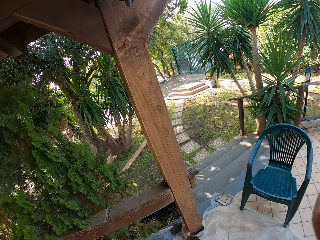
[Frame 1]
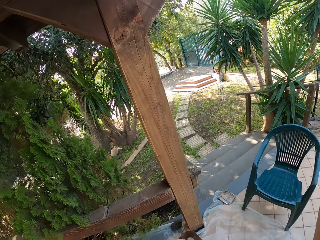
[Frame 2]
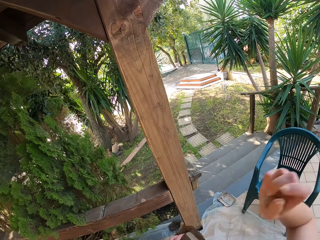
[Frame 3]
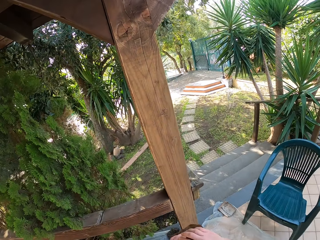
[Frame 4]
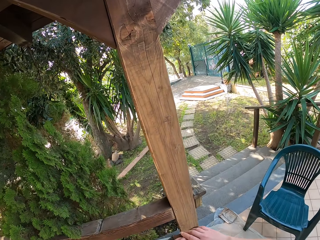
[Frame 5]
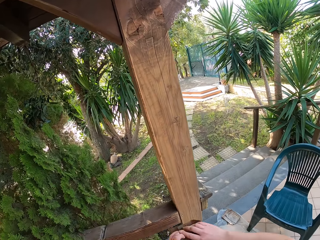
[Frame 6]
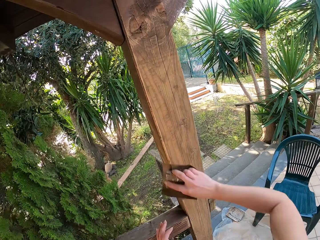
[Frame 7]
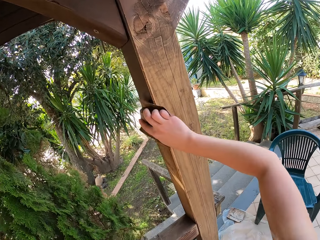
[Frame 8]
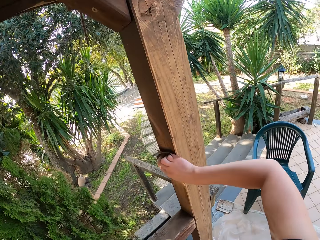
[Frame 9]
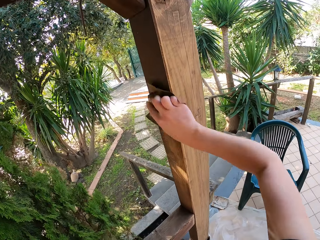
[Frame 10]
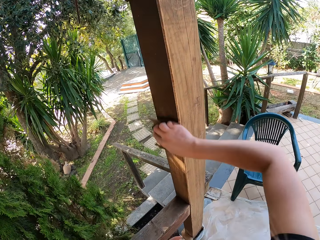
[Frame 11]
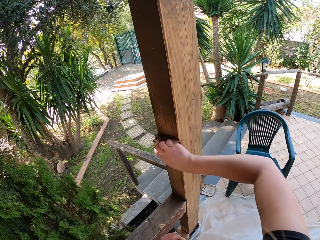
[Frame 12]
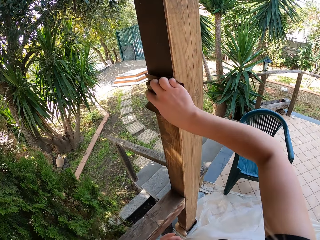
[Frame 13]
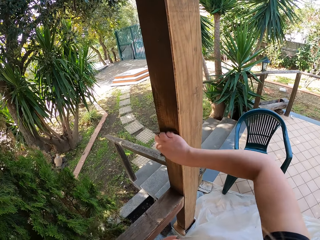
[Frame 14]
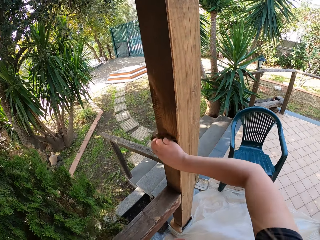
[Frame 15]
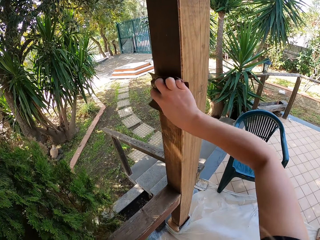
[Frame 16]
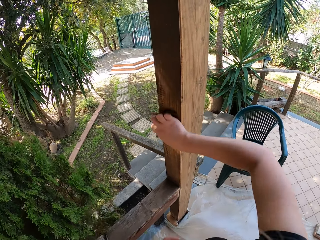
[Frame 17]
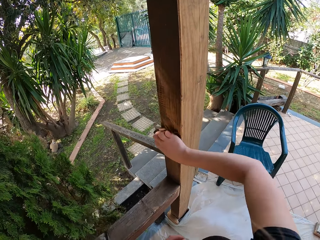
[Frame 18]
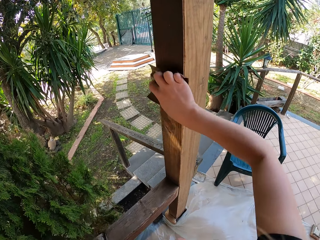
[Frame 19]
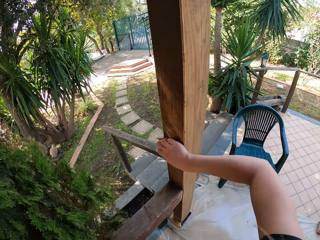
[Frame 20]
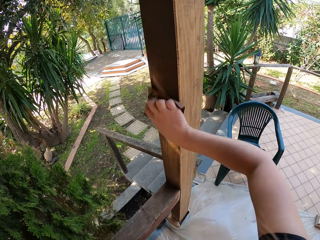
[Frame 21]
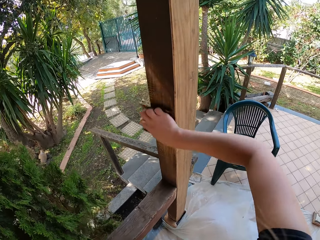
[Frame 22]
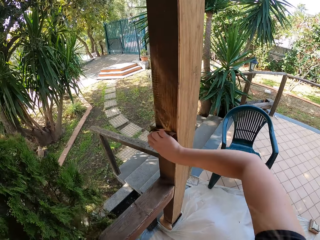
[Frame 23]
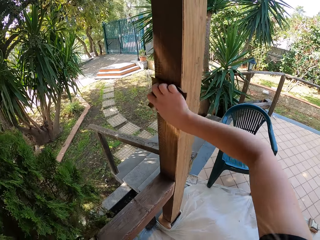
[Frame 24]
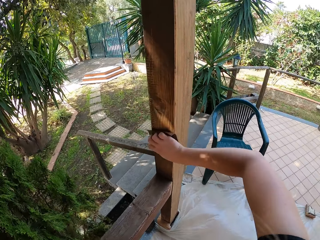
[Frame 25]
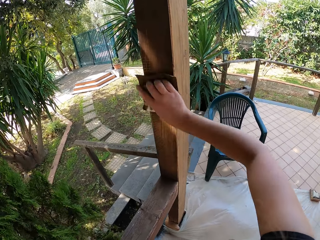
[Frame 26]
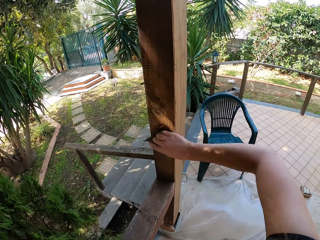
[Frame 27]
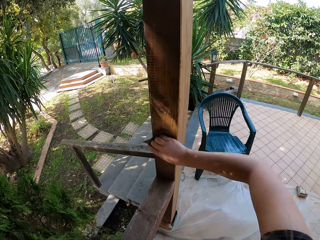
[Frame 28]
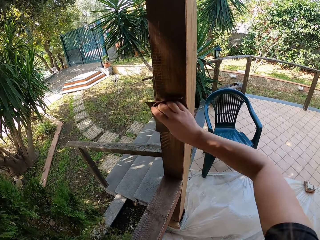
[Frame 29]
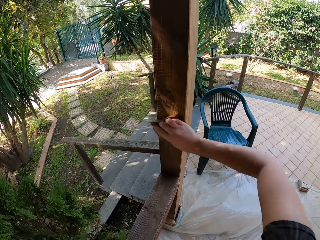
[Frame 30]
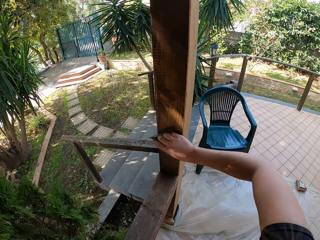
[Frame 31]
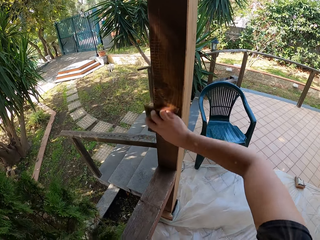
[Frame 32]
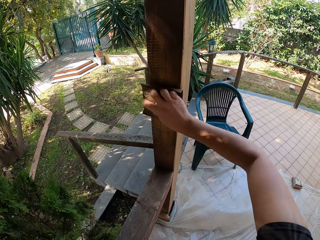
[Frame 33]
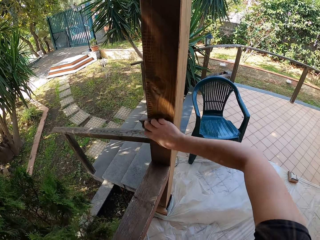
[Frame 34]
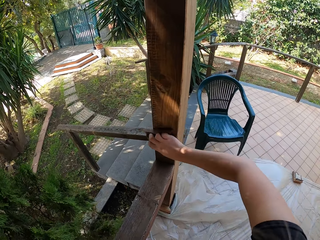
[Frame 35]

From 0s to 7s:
The camera wearer smoothens the balustrade with a sandpaper.
